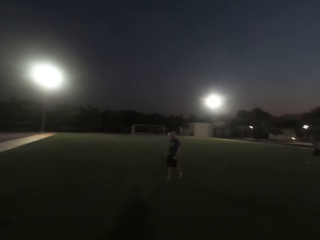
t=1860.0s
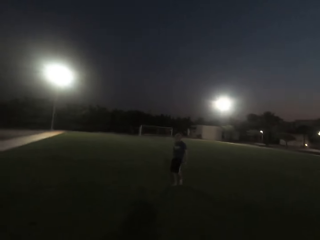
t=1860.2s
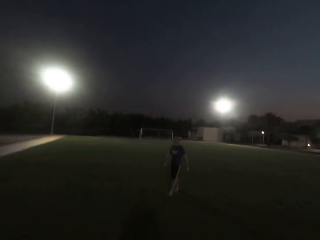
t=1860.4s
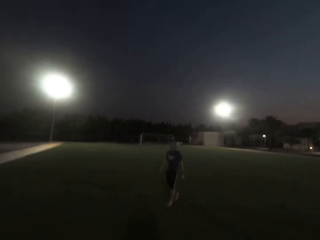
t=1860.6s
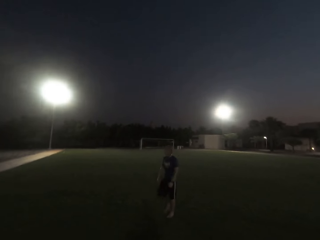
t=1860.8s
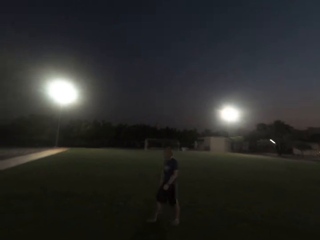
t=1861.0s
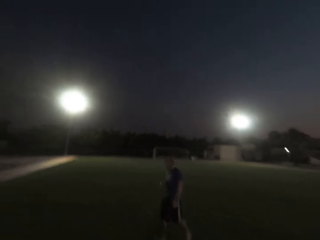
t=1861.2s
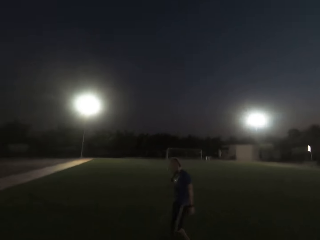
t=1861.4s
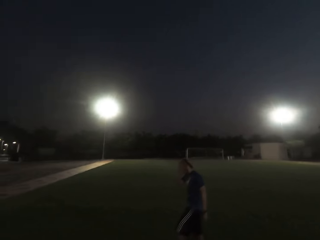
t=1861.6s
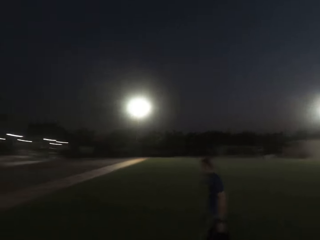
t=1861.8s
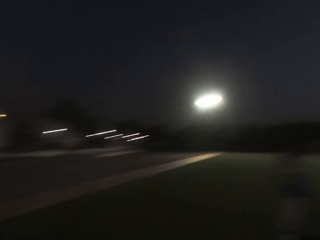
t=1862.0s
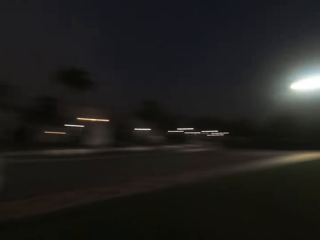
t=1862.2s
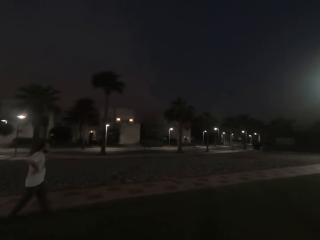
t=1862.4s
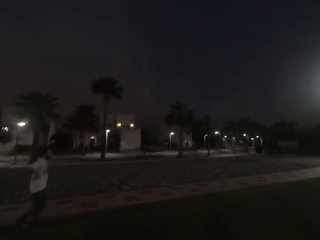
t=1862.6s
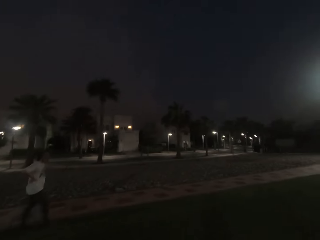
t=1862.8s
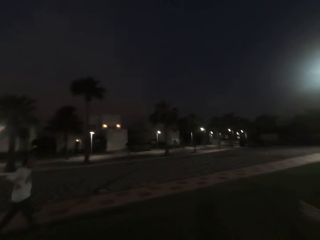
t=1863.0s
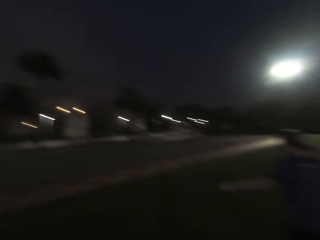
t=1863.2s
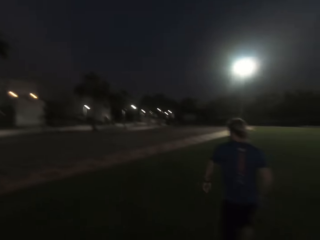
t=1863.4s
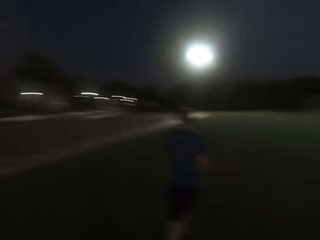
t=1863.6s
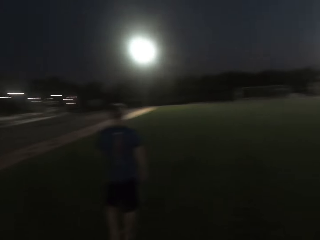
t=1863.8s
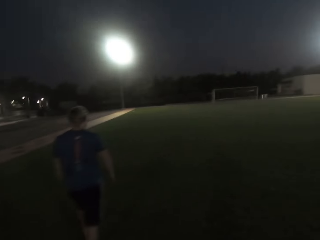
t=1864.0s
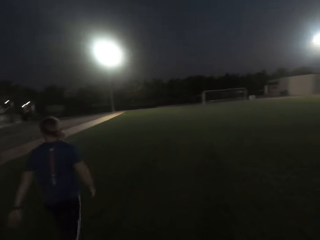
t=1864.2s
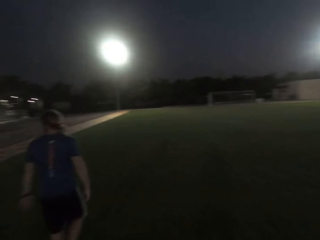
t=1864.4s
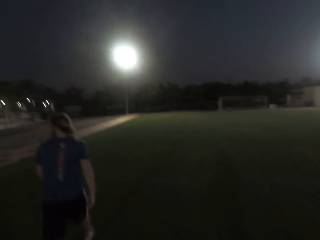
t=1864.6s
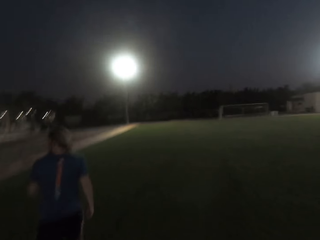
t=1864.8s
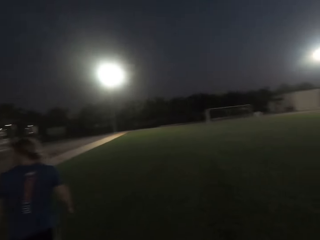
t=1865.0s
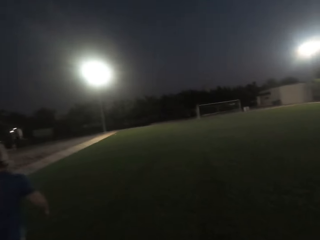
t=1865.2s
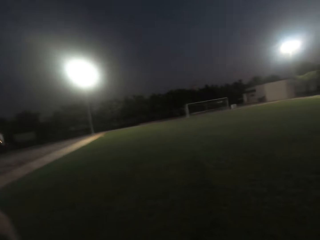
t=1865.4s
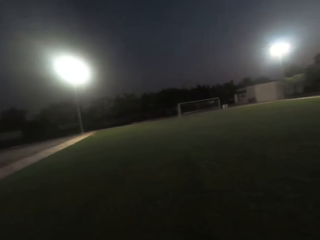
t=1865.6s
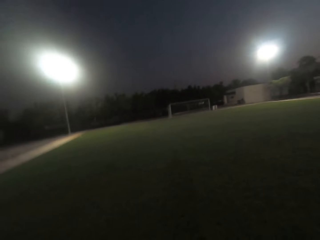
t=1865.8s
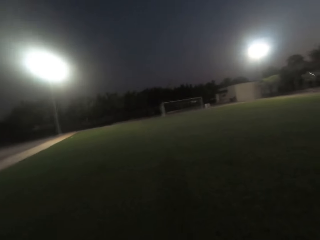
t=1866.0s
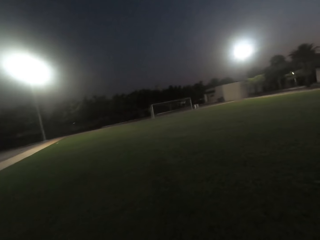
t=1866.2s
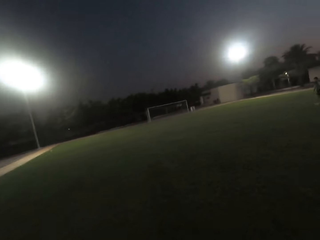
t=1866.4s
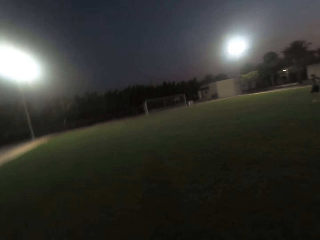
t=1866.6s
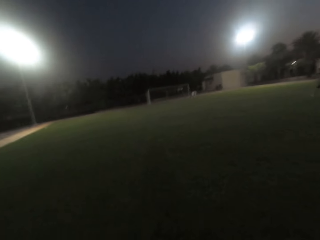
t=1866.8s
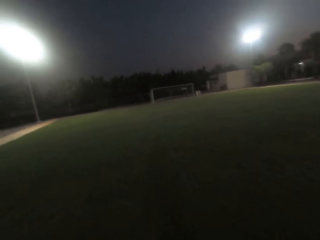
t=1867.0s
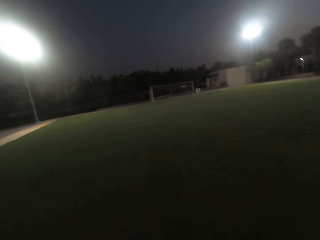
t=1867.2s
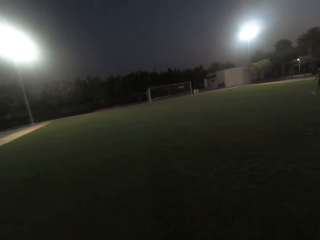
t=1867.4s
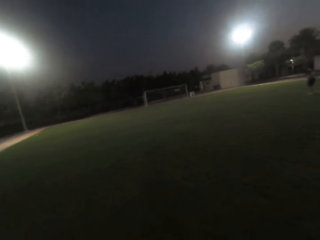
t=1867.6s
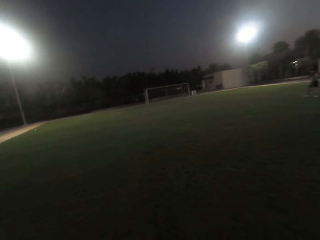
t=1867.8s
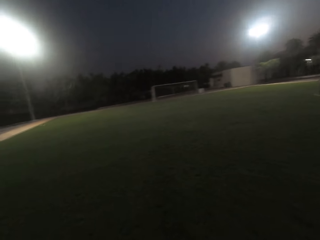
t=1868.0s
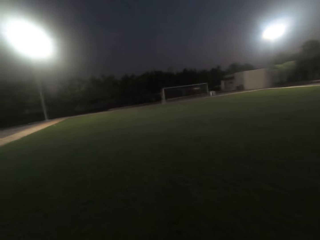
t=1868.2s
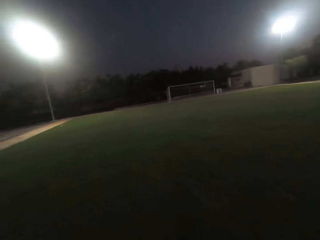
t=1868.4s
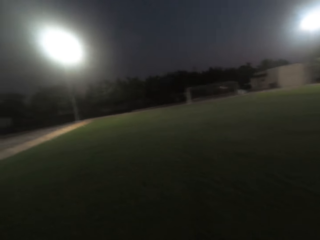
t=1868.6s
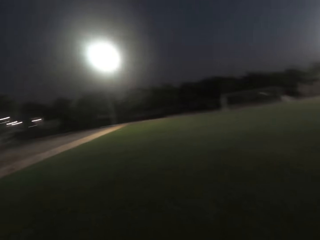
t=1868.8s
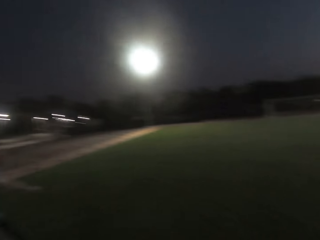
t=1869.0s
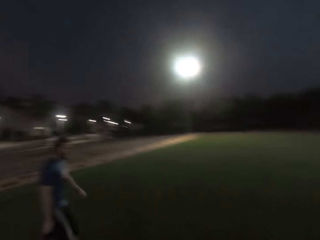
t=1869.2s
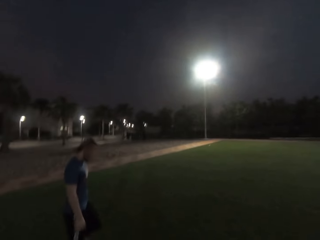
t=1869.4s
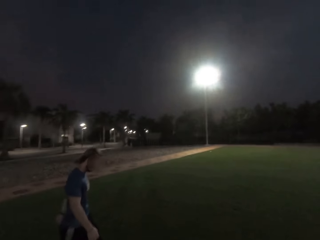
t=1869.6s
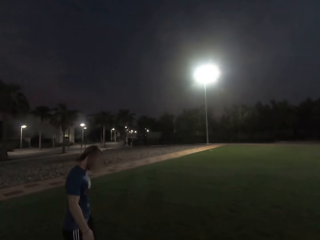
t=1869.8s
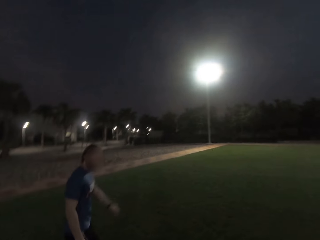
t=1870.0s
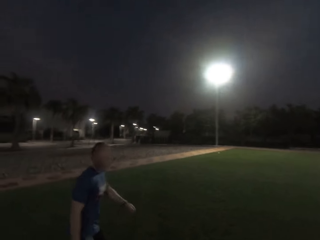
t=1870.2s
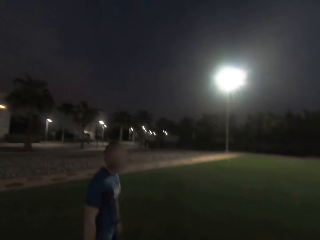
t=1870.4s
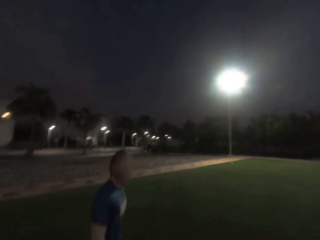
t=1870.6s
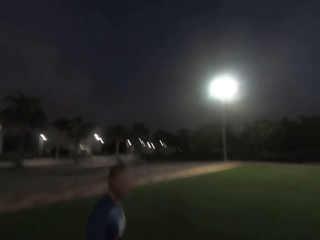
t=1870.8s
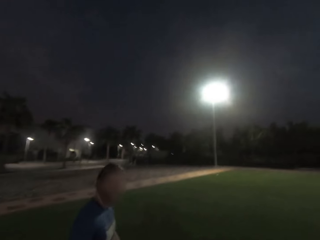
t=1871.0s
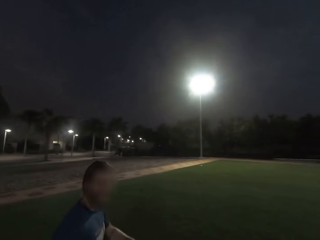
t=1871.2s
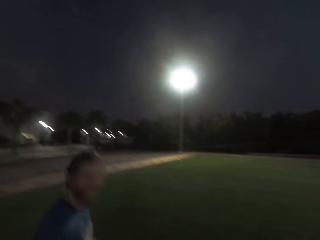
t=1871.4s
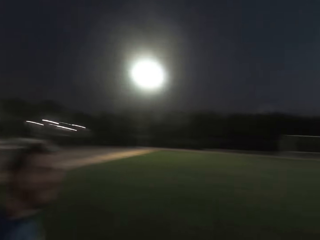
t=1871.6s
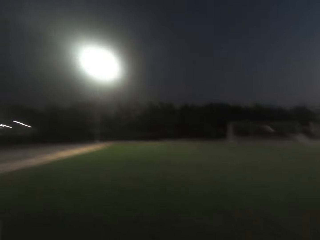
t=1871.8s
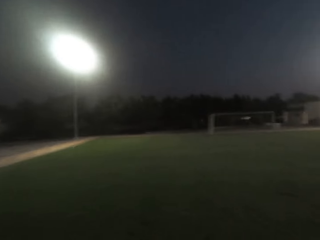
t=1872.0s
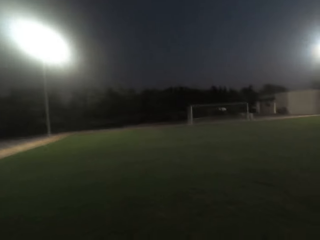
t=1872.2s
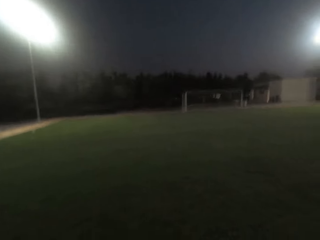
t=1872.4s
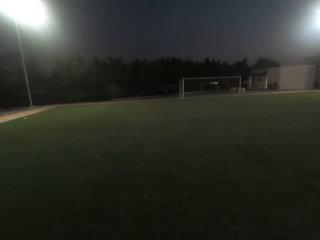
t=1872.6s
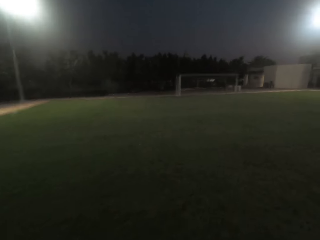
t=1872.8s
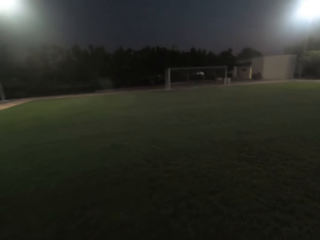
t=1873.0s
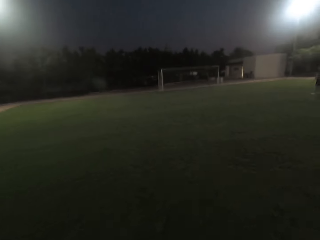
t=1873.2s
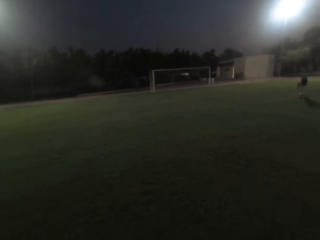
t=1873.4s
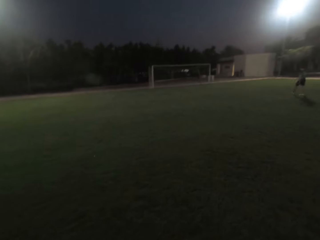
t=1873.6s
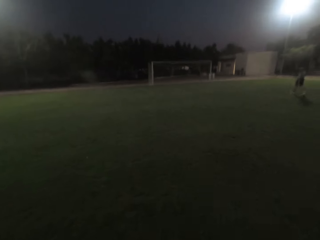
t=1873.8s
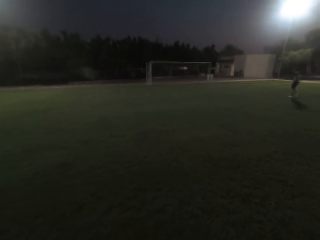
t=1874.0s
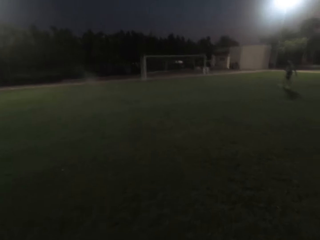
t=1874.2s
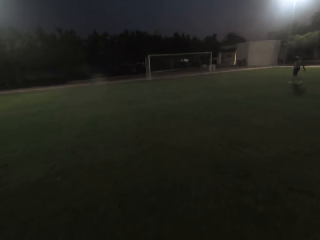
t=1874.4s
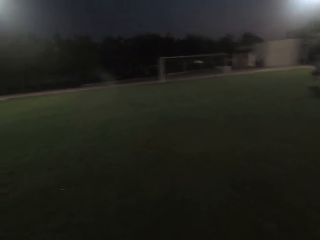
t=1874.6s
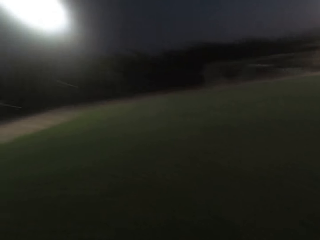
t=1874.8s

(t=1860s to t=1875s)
The camera wearer walks forward. They look left, look forward, and walk forward. They converse with a man. They look forward and walk forward.

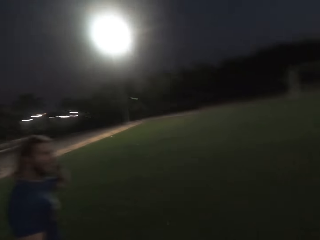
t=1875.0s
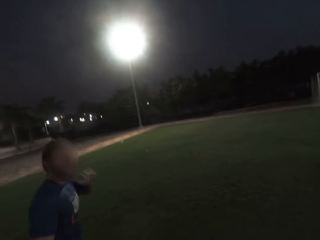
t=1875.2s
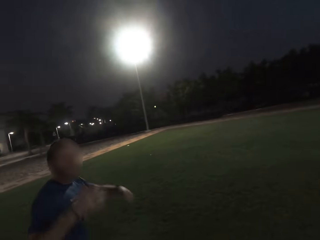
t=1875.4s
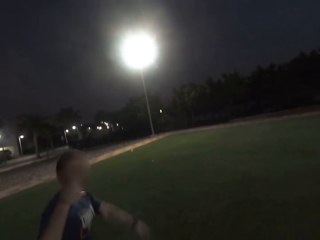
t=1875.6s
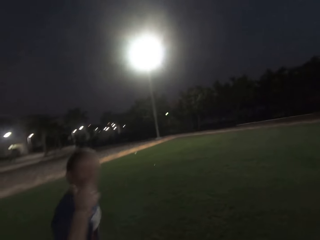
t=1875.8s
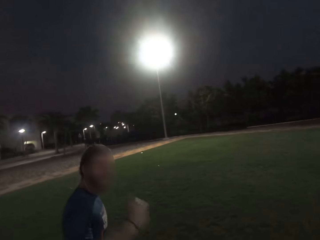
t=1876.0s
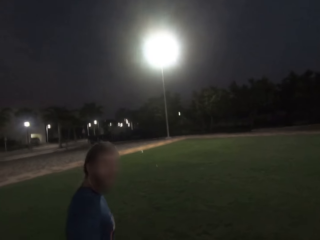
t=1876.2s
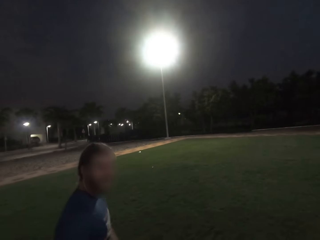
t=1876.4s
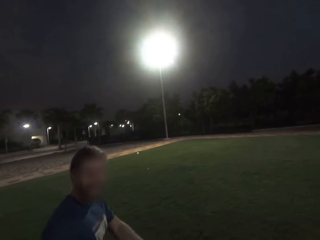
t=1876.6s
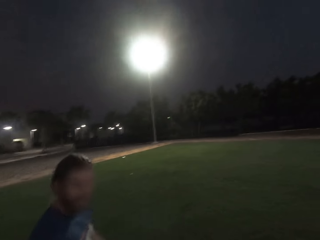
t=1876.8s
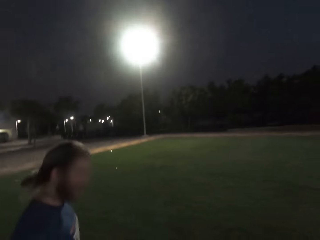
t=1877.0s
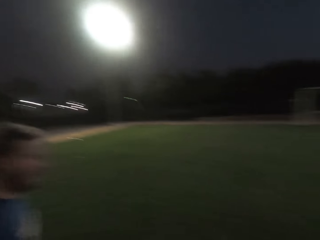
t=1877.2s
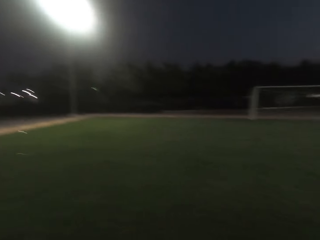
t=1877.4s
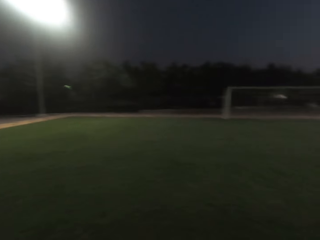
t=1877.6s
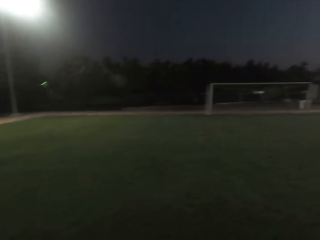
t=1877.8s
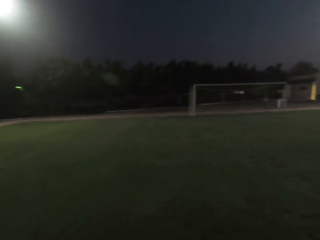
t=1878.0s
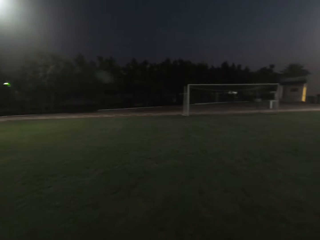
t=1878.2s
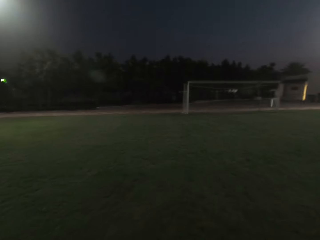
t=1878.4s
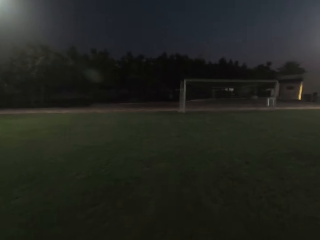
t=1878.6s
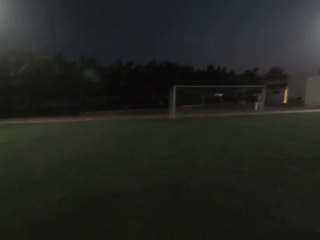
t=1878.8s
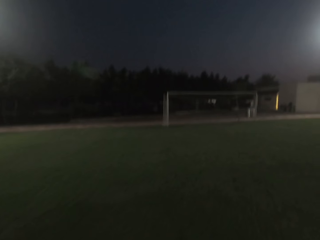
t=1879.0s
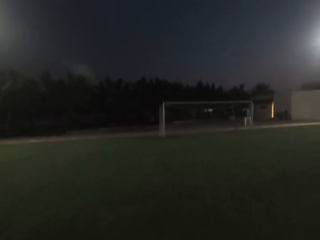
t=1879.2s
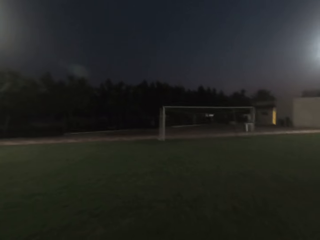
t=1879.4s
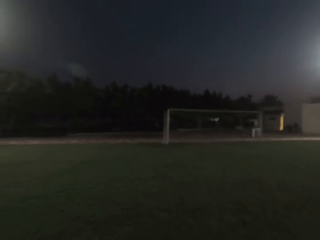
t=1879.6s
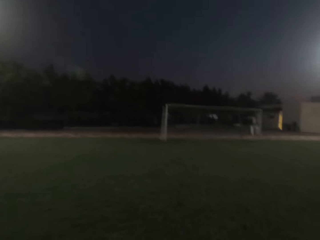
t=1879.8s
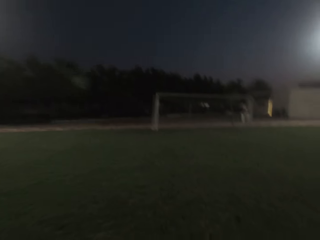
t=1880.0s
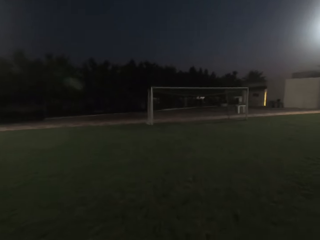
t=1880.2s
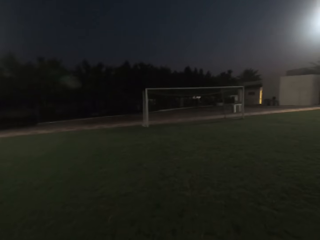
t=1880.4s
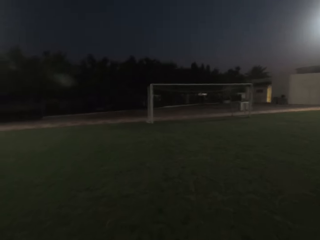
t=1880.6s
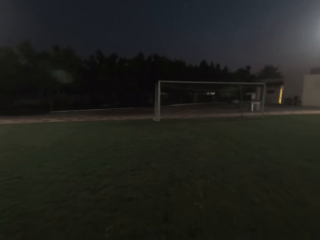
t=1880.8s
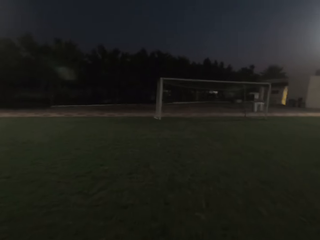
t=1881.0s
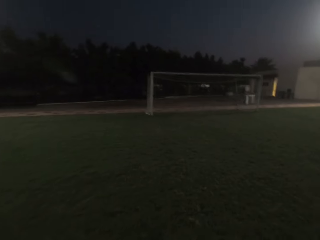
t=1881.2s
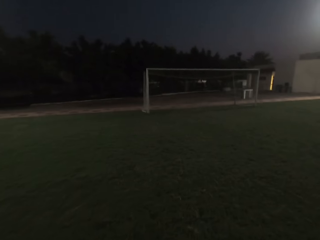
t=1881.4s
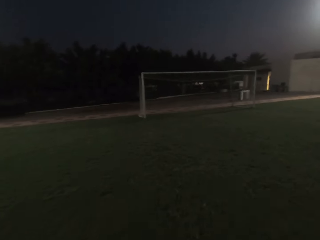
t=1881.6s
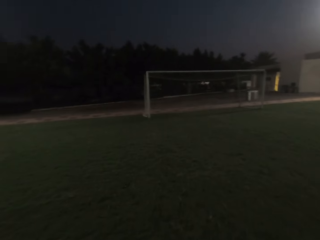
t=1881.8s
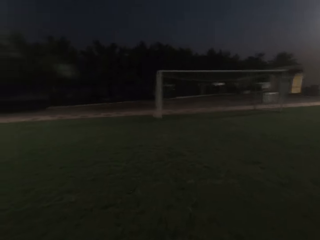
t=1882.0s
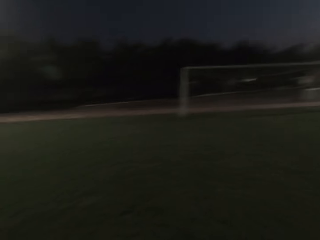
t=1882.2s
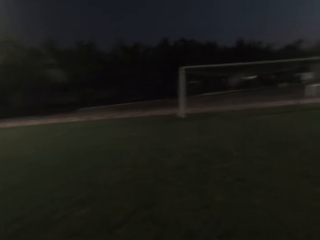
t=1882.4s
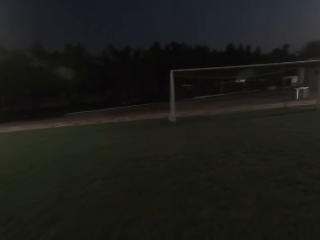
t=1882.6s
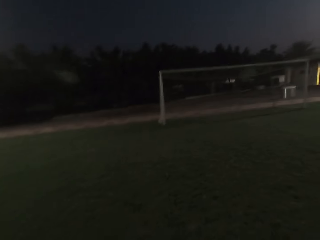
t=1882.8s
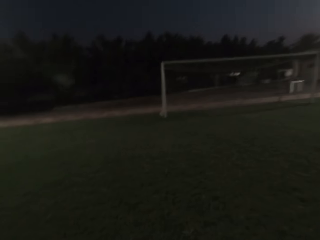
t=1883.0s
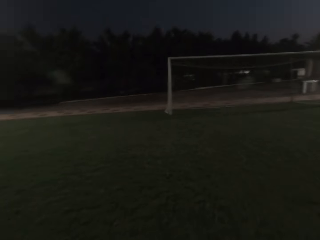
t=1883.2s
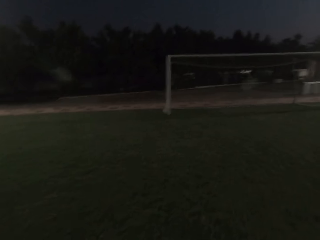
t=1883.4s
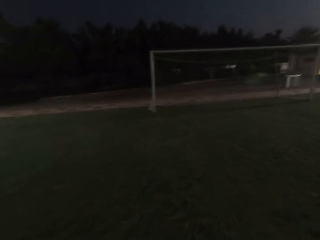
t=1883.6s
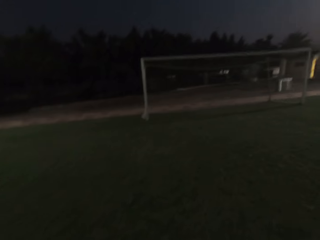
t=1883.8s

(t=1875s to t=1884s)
A man converses with the camera wearer. The camera wearer looks forward and walks forward.
